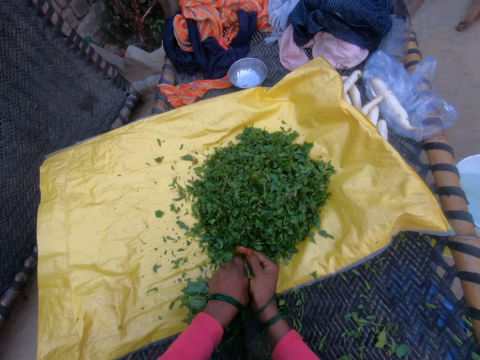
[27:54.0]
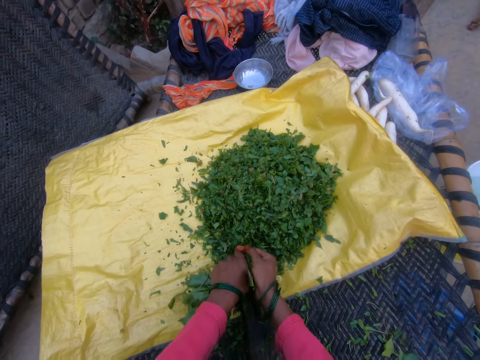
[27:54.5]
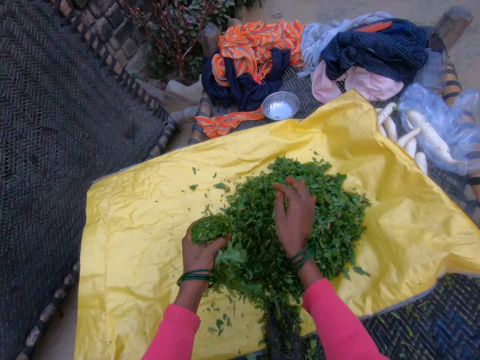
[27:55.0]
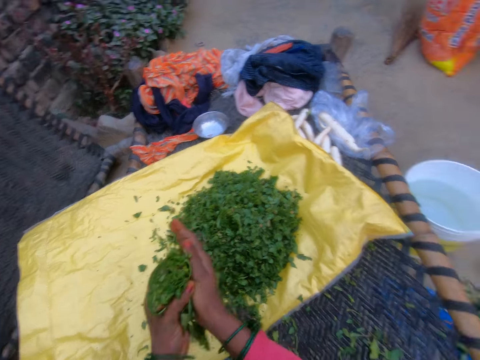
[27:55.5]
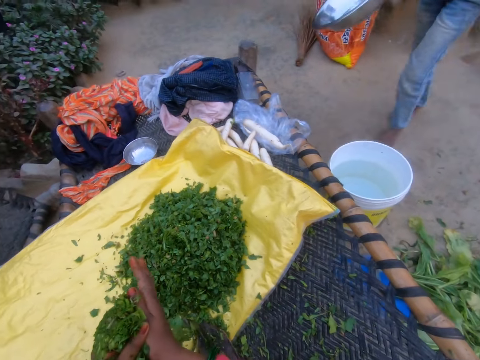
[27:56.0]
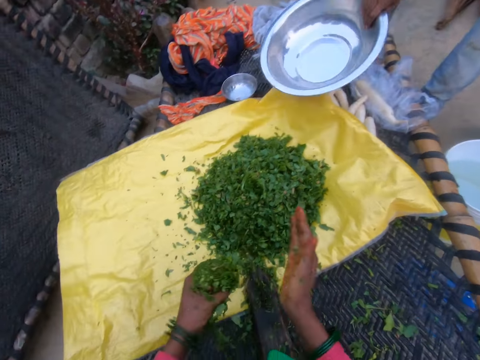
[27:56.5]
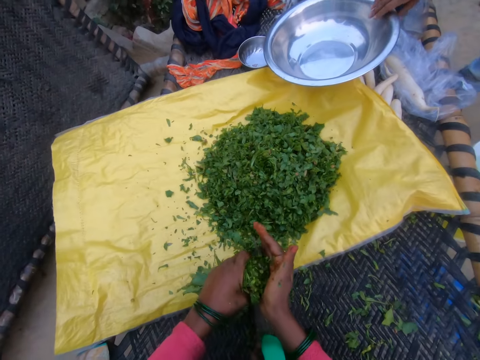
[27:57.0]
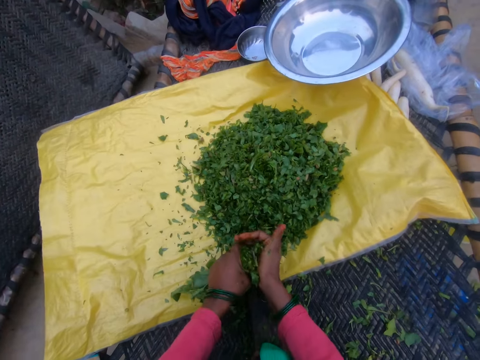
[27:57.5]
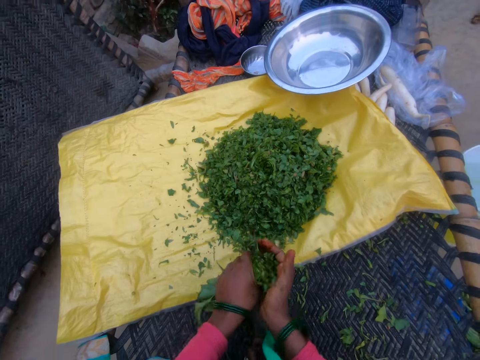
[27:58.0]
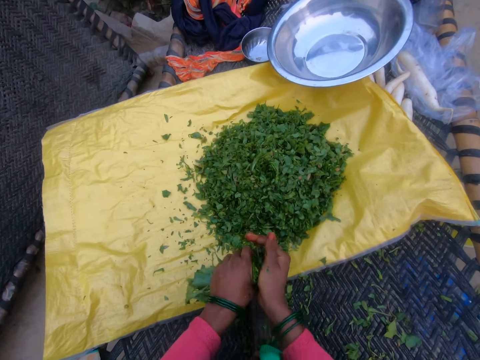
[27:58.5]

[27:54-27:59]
The camera wearer throws the cut vegetable on the sack. A man drops a bowl on the camera wearer's work surface. The camera wearer cuts the gathered vegetable with the cutting tool.

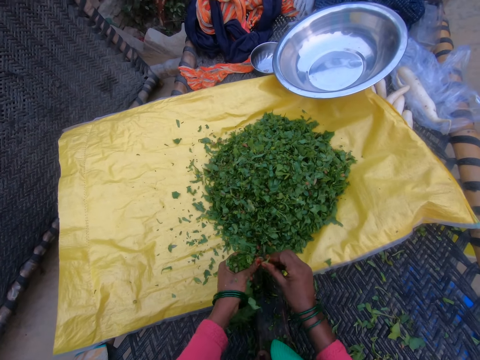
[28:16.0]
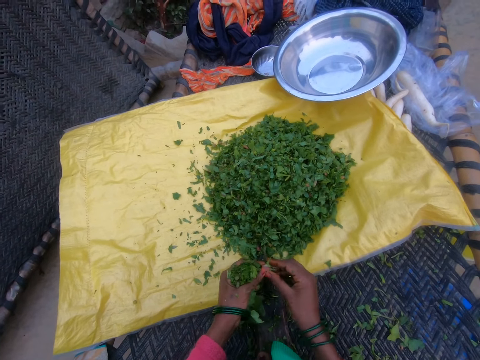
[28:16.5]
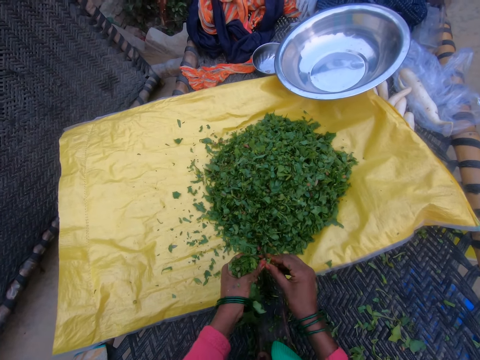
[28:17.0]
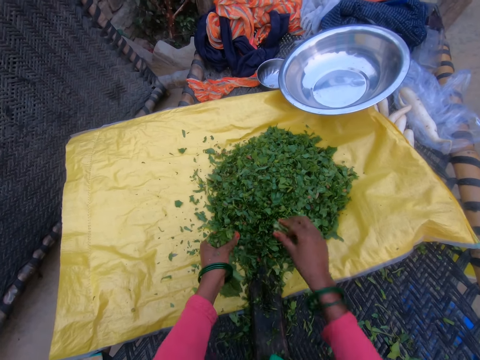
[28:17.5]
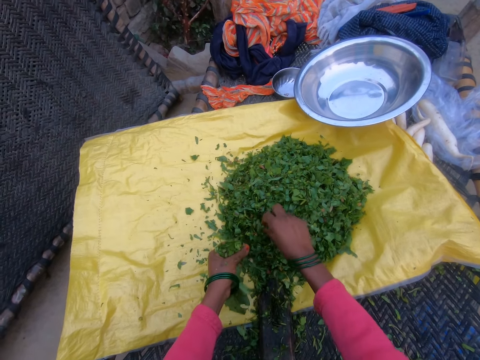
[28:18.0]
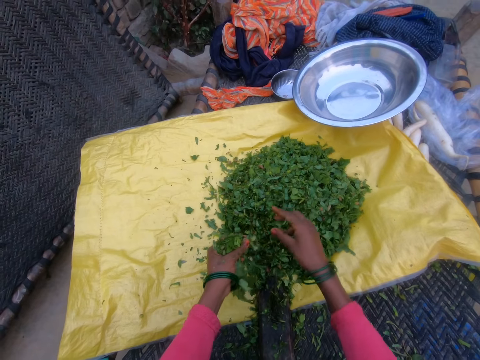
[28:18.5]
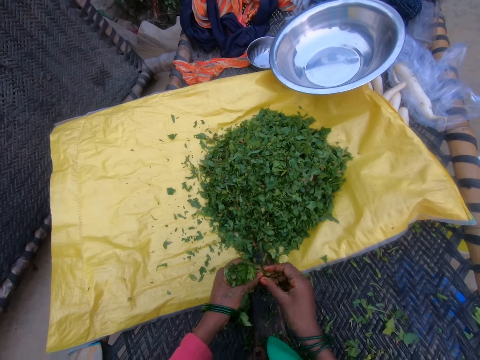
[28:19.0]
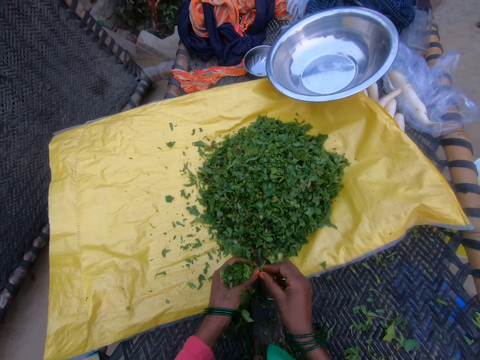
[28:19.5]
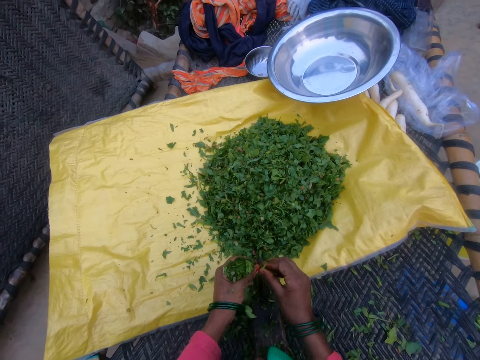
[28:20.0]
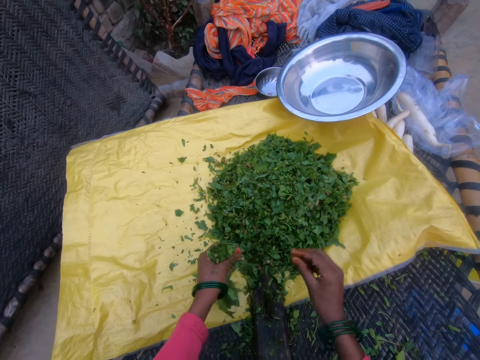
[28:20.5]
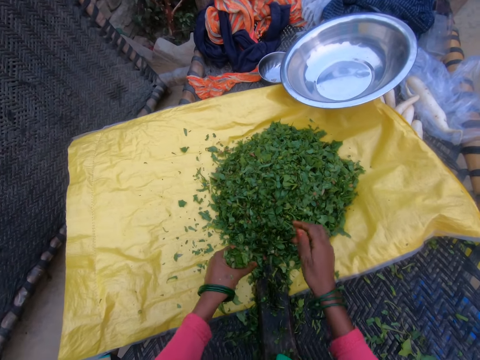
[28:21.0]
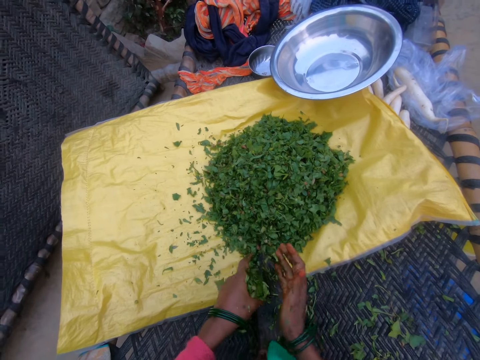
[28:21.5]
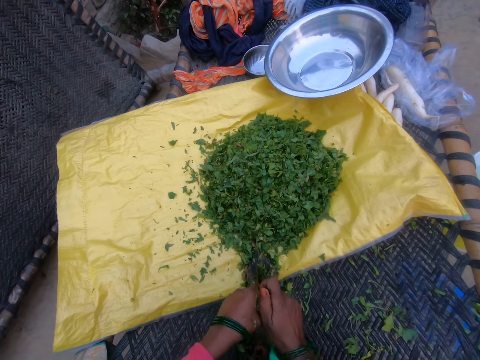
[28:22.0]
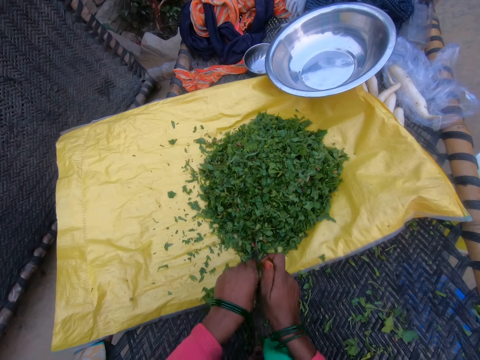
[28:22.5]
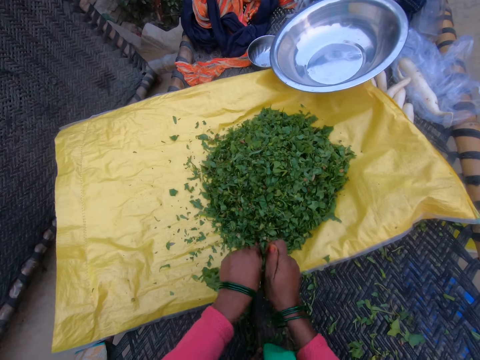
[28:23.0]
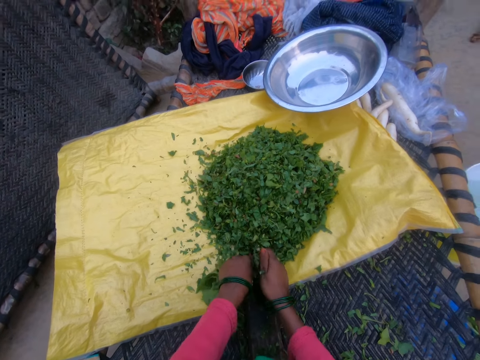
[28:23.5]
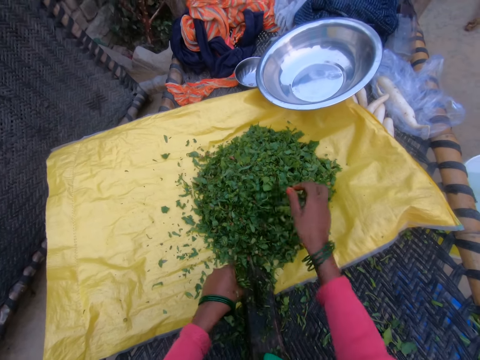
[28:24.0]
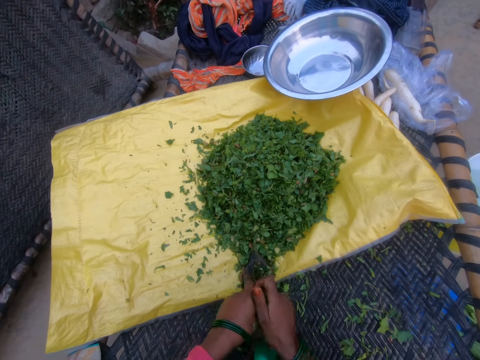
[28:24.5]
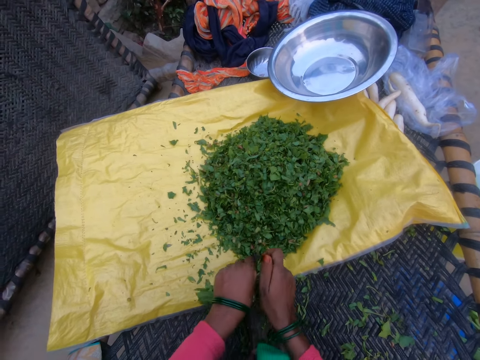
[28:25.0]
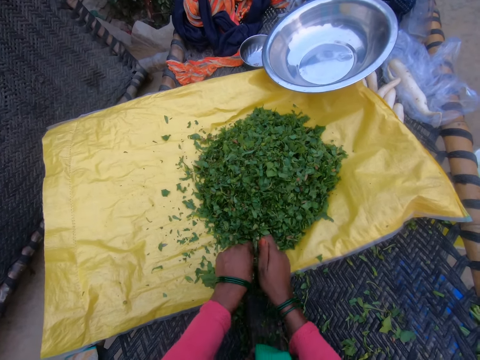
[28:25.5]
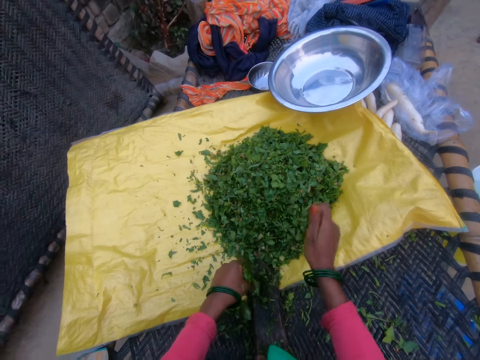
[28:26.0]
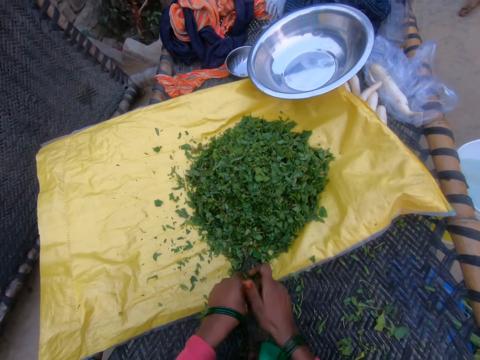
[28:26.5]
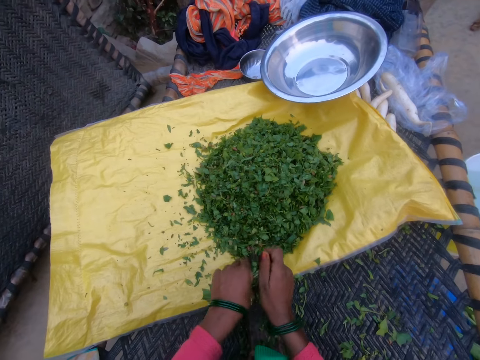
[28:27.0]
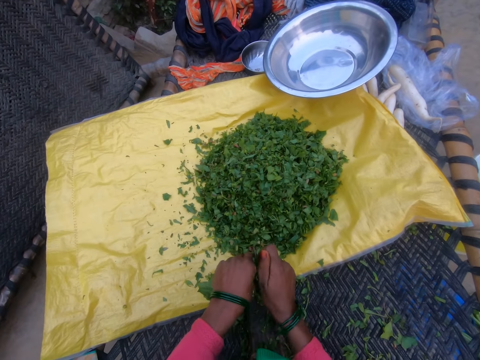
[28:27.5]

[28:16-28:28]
The camera wearer cuts vegetables. They pick the vegetables. They cut the vegetables. They hold the vegetables. They cut the gathered vegetable with the cutting tool. They throw the cut vegetable on the sack. They cut the gathered vegetable with the cutting tool. They throw the cut vegetable on the sack. They cut the gathered vegetable with the cutting tool.

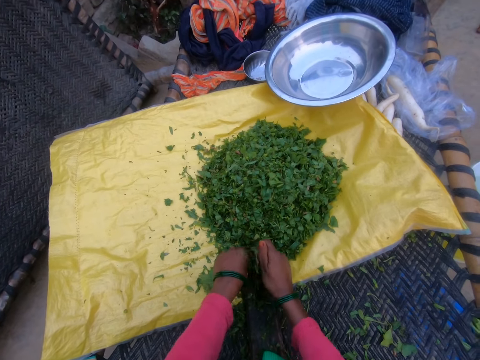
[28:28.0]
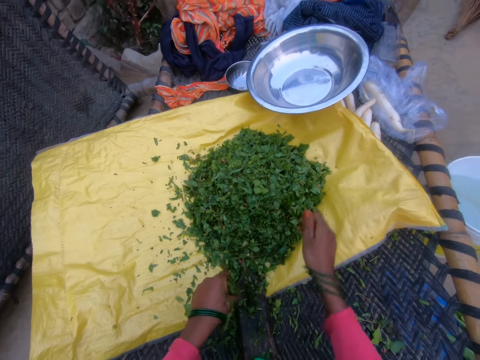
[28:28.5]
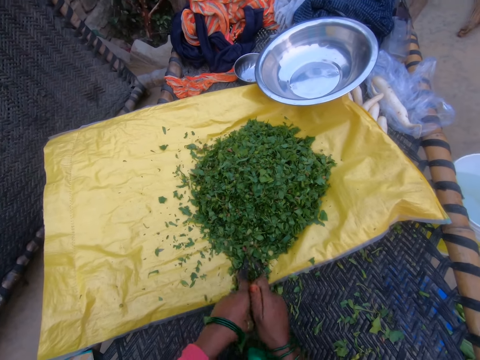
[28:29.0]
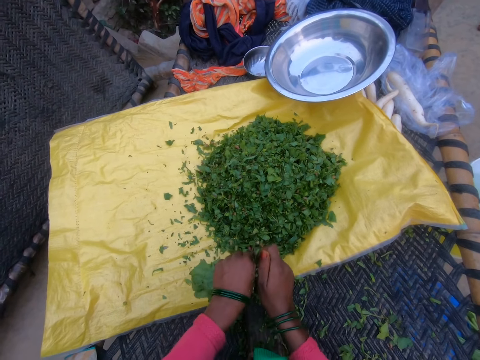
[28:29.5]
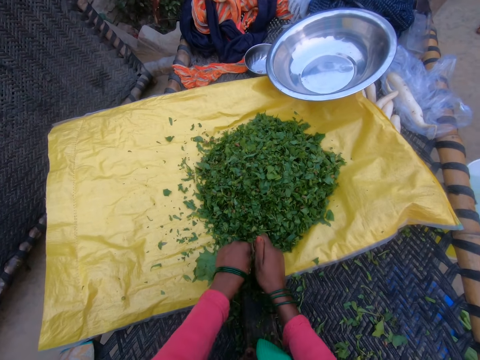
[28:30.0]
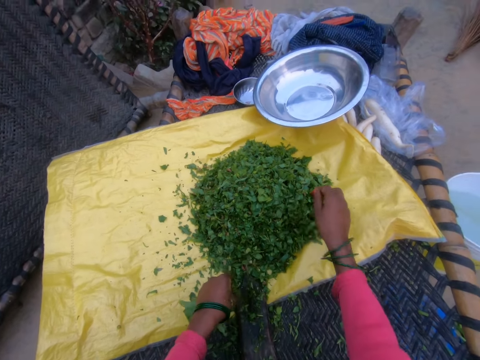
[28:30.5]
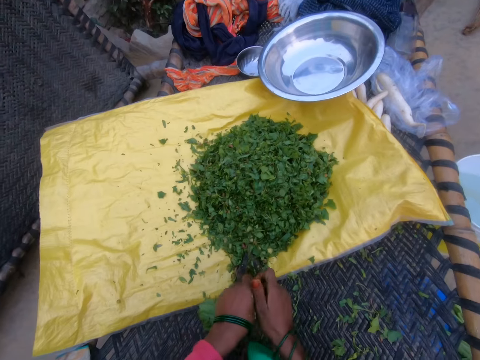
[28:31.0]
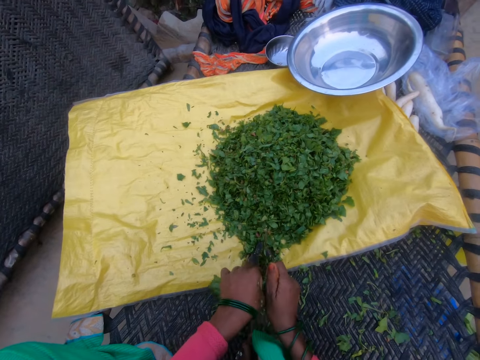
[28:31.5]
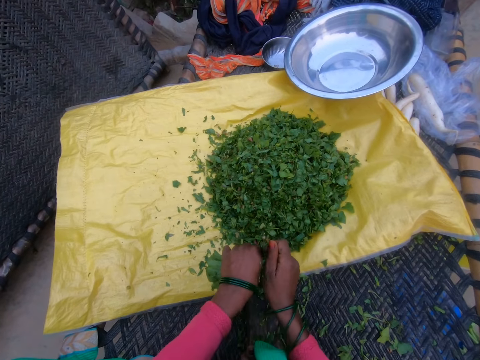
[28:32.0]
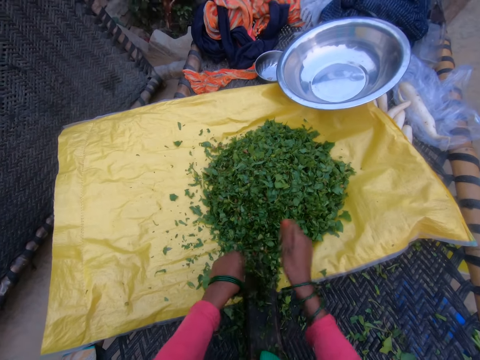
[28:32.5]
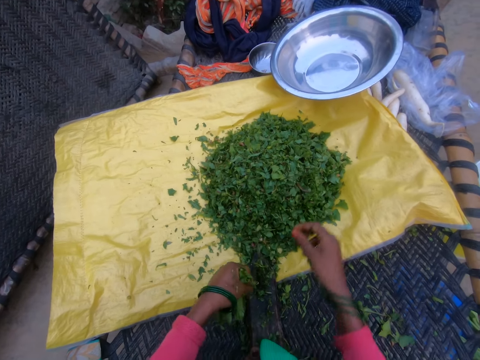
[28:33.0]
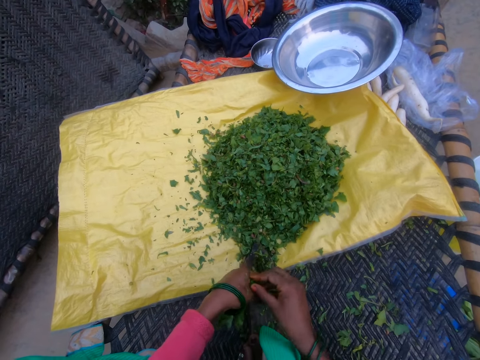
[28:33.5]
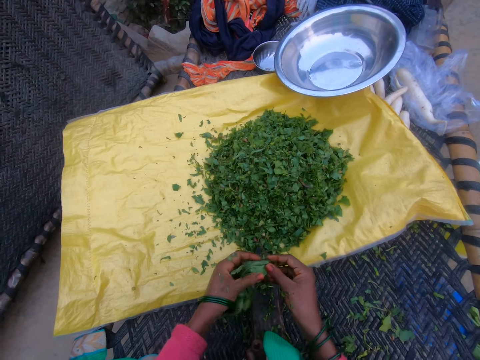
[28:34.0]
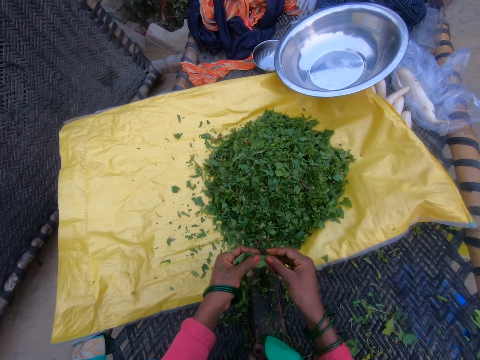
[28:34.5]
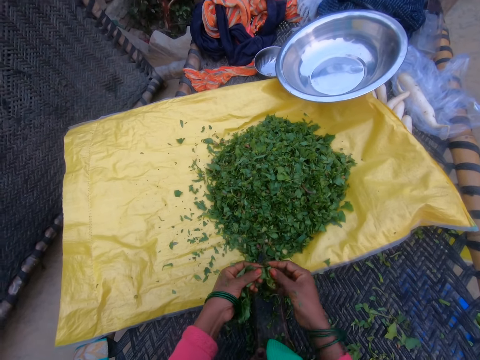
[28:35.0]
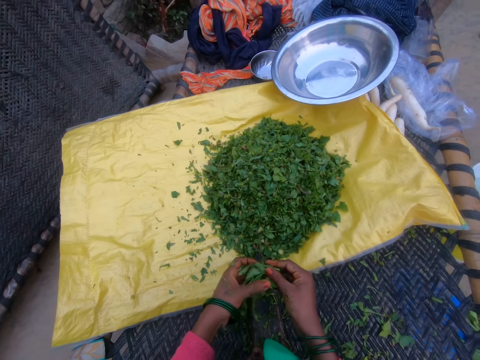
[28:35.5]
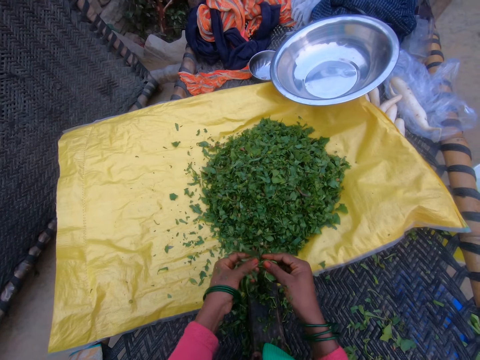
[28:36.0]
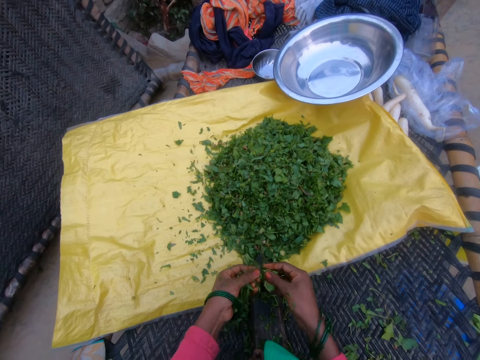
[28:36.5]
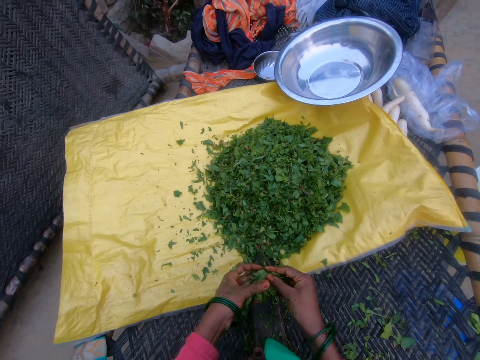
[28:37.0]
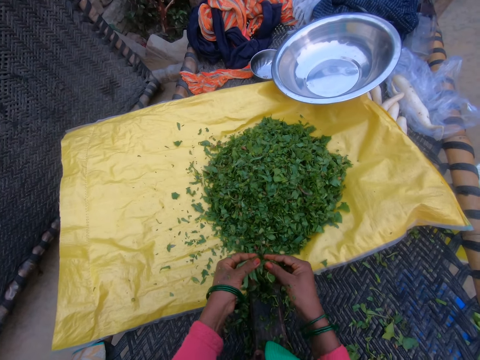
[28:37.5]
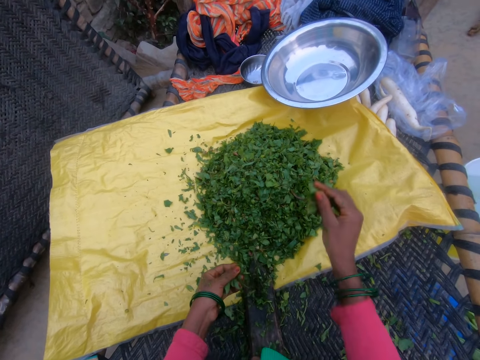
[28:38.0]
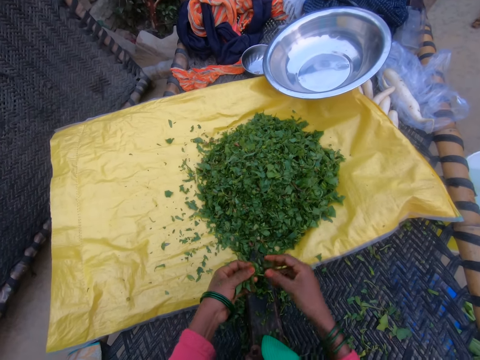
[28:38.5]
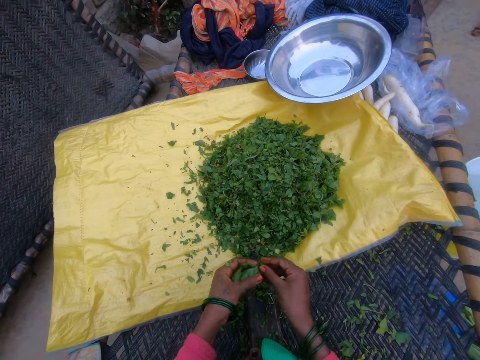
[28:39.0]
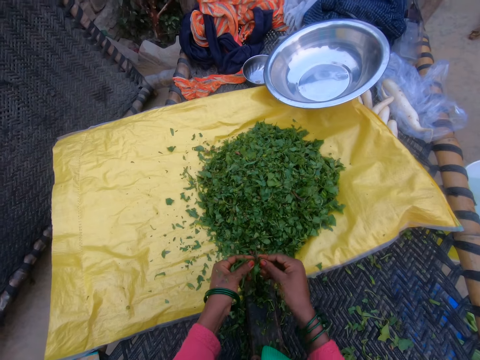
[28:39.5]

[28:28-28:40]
The camera wearer throws the cut vegetable on the sack. They cut the gathered vegetable with the cutting tool. They throw the cut vegetable on the sack. They cut the gathered vegetable with the cutting tool. They throw the cut vegetable on the sack. They cut the gathered vegetable with the cutting tool. They throw the cut vegetable on the sack.
